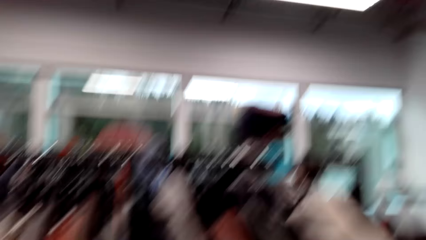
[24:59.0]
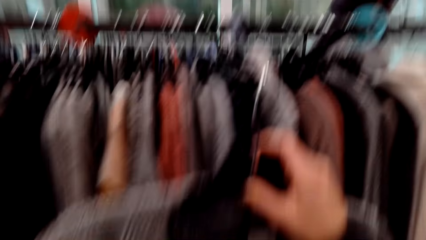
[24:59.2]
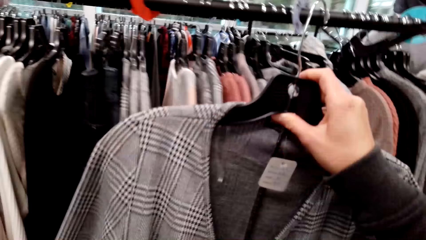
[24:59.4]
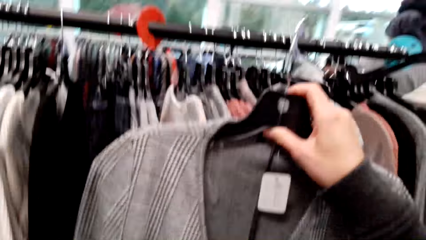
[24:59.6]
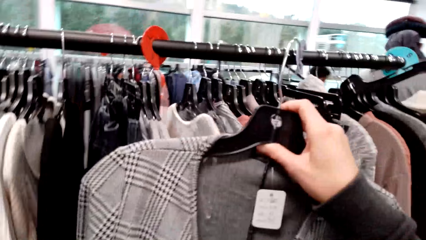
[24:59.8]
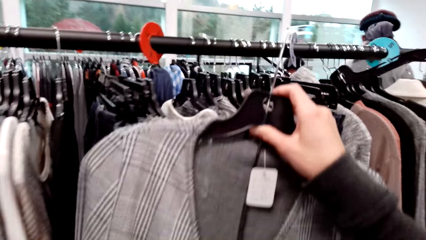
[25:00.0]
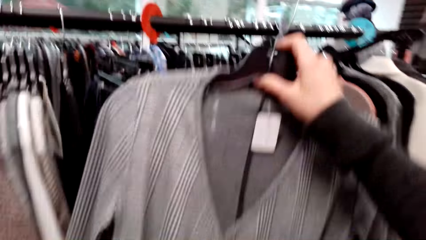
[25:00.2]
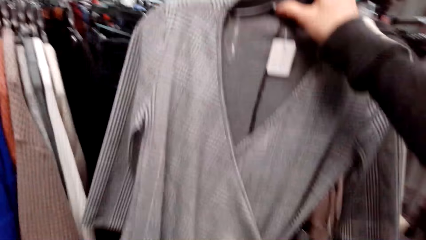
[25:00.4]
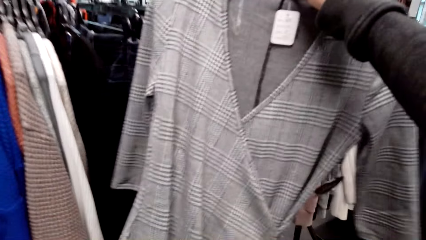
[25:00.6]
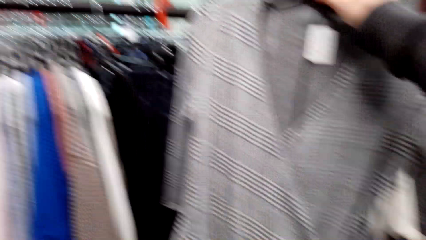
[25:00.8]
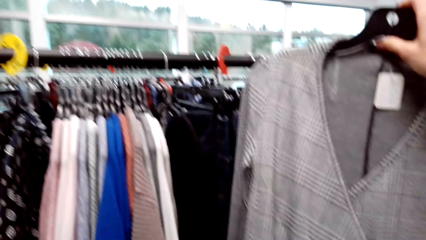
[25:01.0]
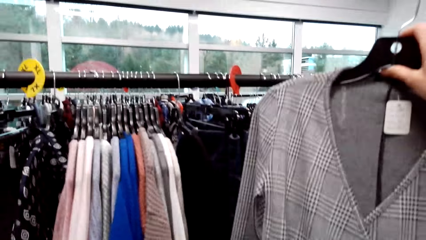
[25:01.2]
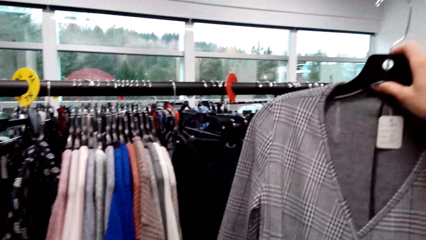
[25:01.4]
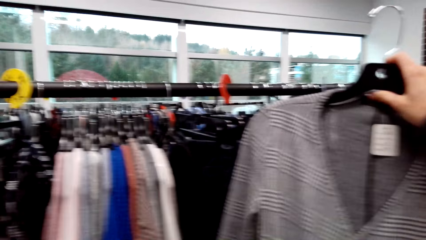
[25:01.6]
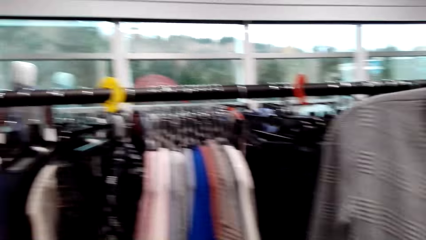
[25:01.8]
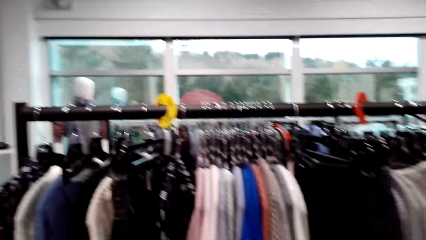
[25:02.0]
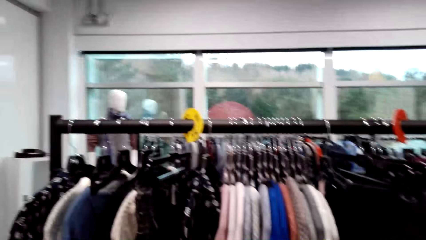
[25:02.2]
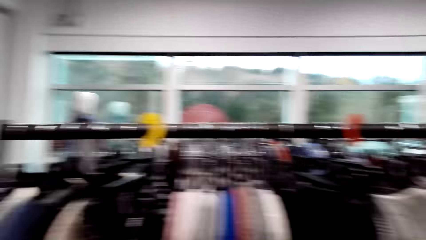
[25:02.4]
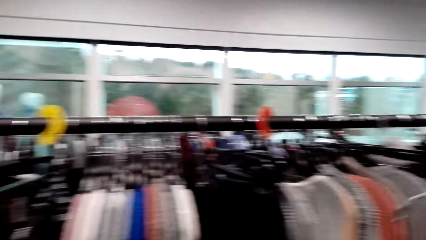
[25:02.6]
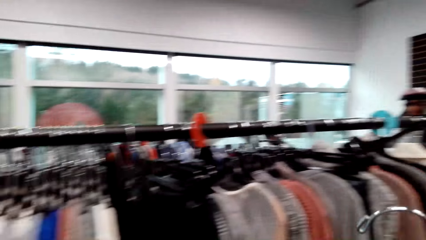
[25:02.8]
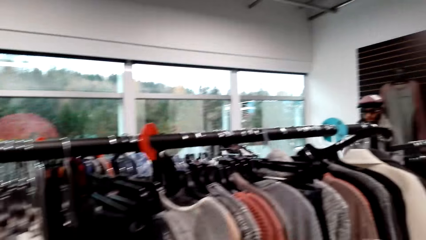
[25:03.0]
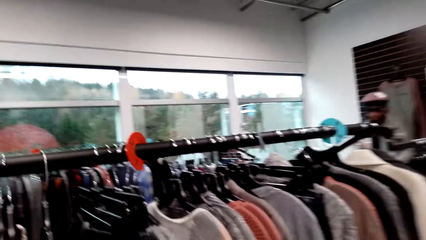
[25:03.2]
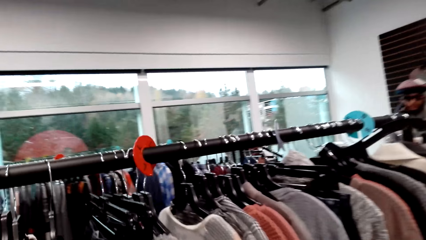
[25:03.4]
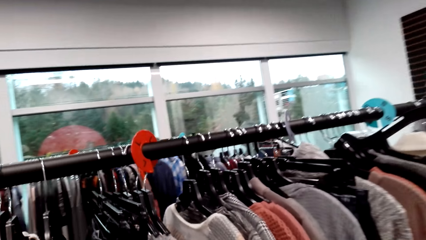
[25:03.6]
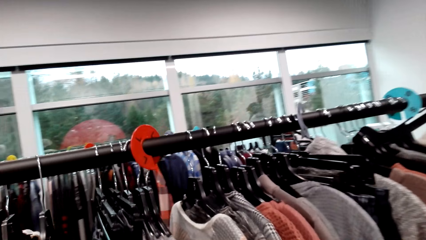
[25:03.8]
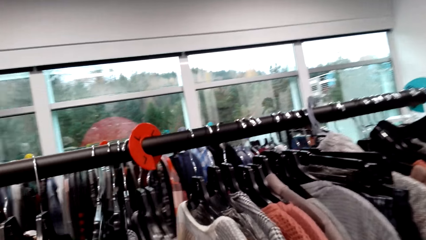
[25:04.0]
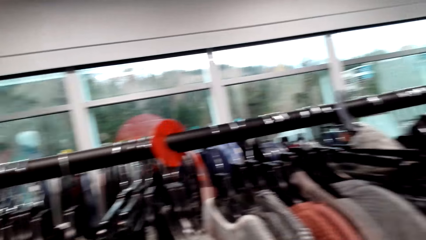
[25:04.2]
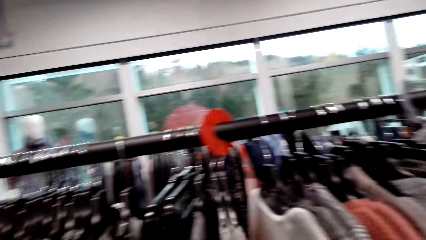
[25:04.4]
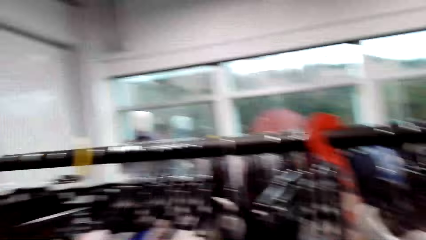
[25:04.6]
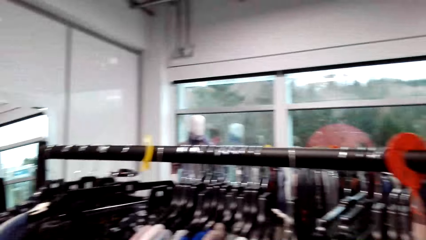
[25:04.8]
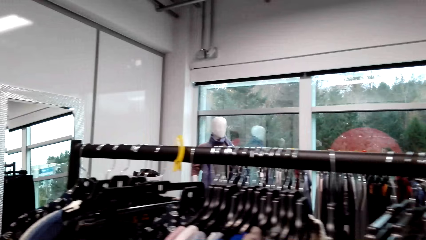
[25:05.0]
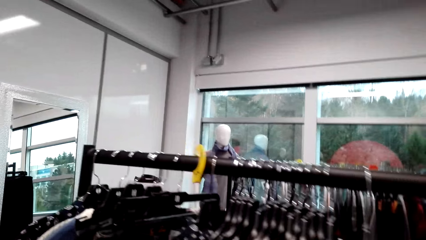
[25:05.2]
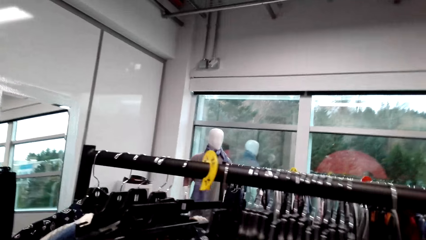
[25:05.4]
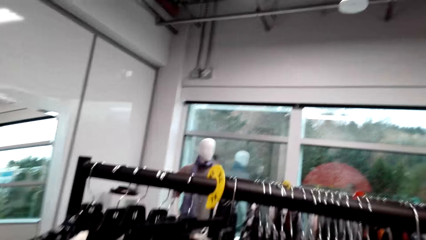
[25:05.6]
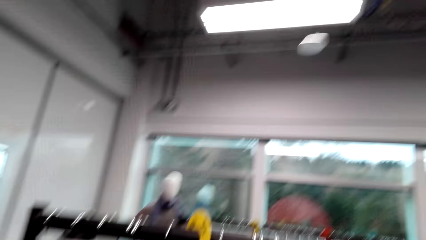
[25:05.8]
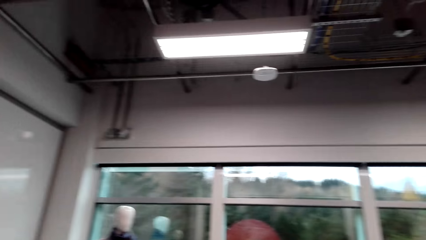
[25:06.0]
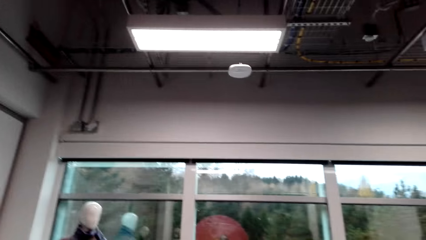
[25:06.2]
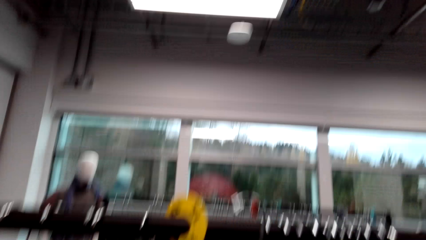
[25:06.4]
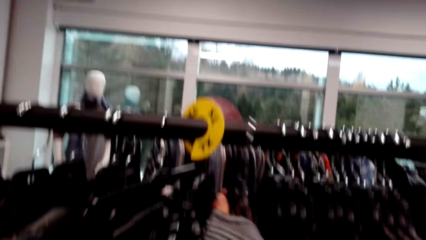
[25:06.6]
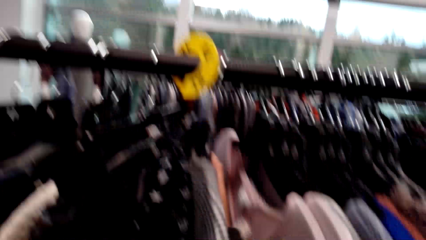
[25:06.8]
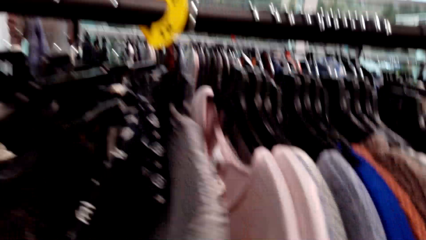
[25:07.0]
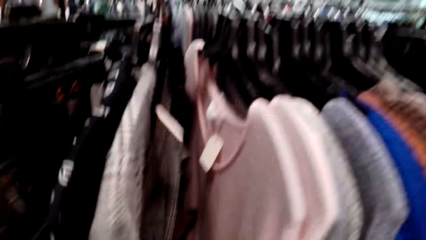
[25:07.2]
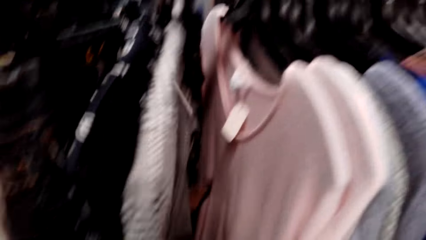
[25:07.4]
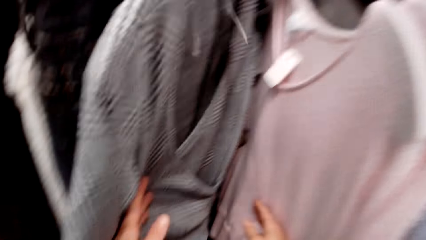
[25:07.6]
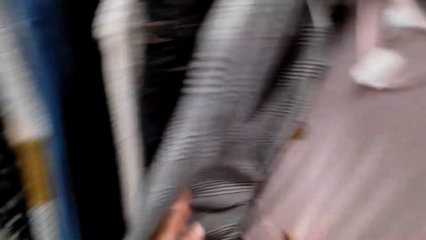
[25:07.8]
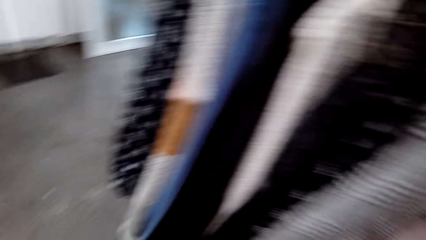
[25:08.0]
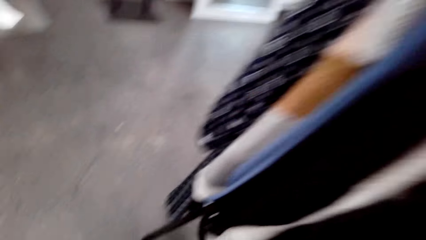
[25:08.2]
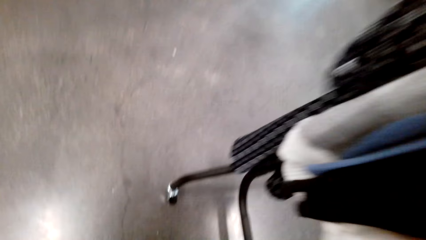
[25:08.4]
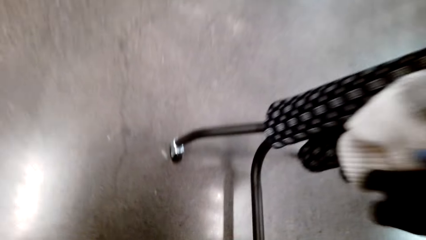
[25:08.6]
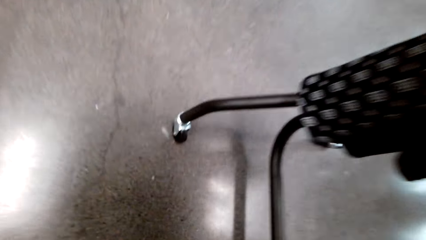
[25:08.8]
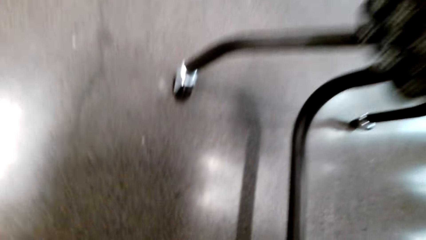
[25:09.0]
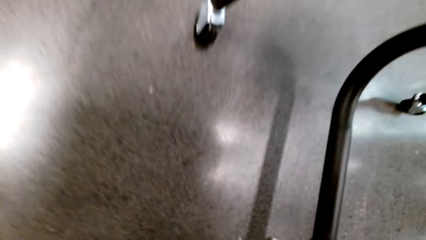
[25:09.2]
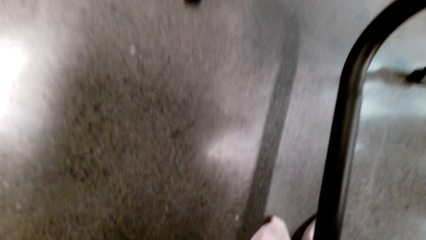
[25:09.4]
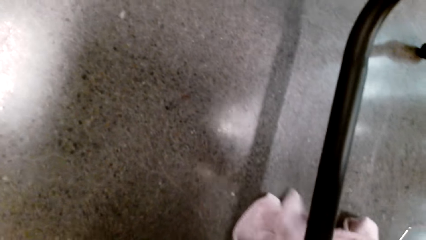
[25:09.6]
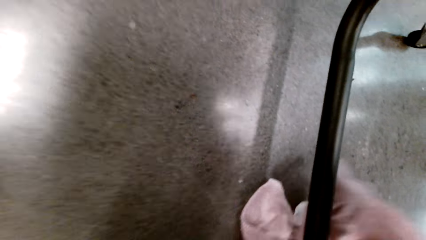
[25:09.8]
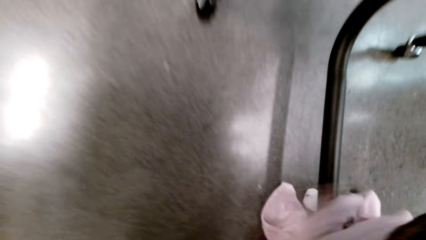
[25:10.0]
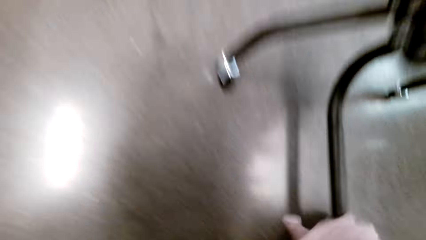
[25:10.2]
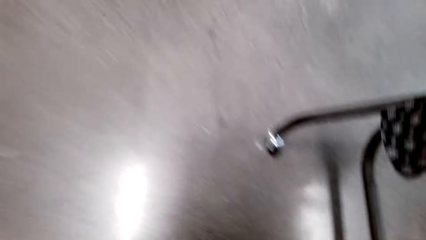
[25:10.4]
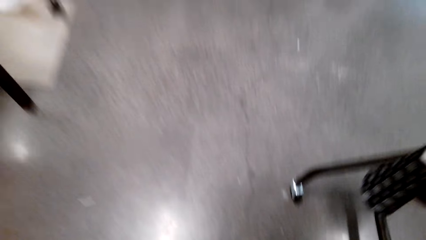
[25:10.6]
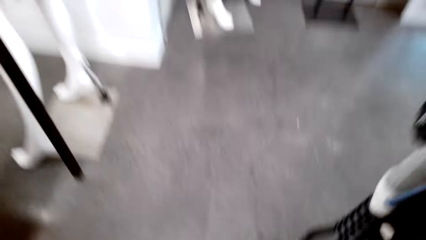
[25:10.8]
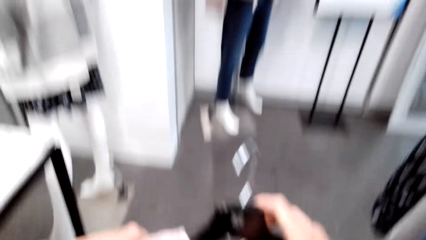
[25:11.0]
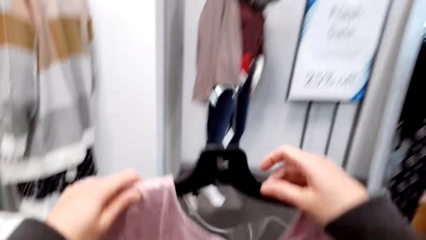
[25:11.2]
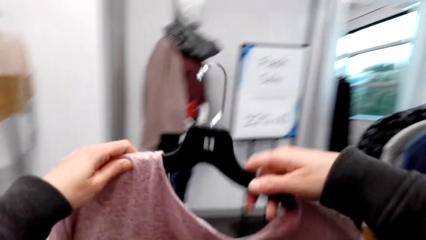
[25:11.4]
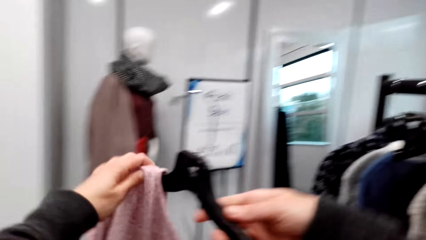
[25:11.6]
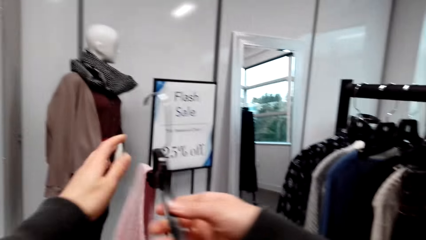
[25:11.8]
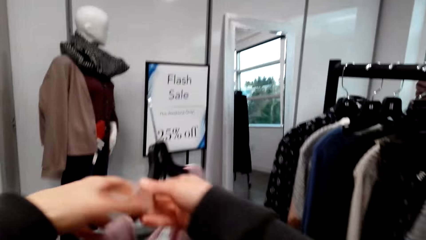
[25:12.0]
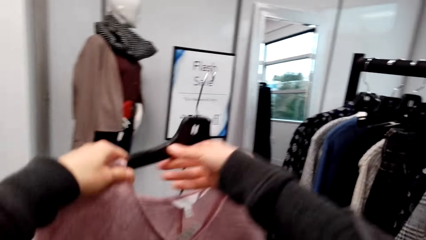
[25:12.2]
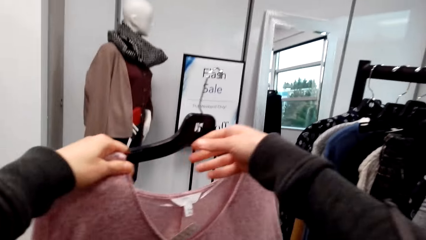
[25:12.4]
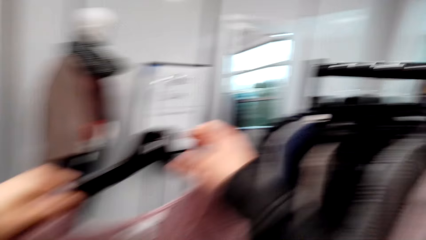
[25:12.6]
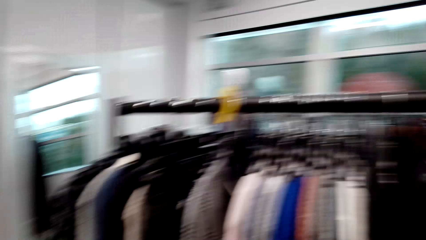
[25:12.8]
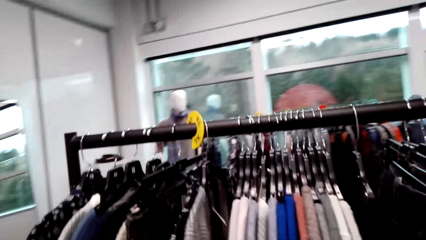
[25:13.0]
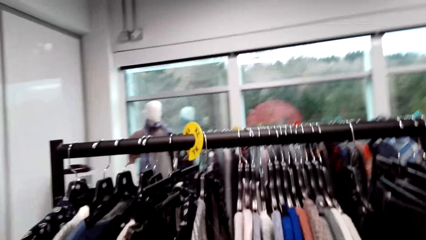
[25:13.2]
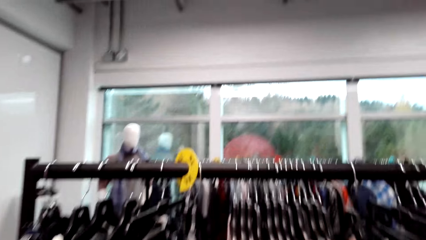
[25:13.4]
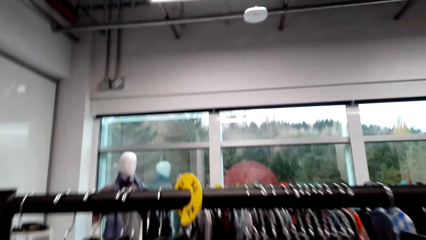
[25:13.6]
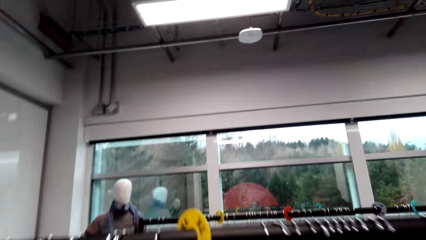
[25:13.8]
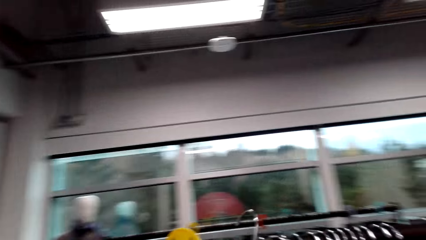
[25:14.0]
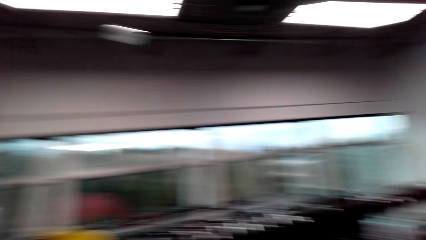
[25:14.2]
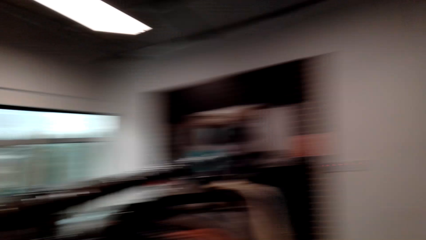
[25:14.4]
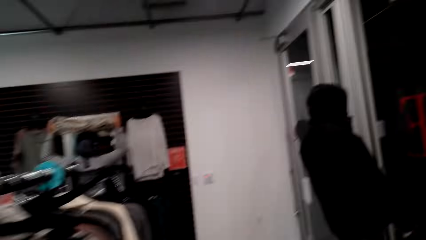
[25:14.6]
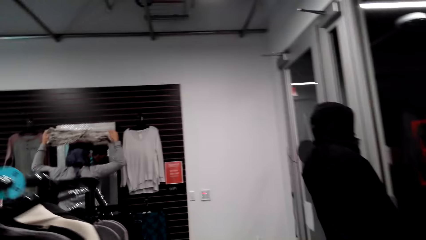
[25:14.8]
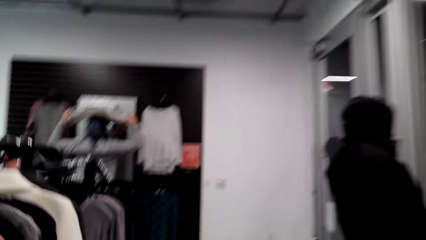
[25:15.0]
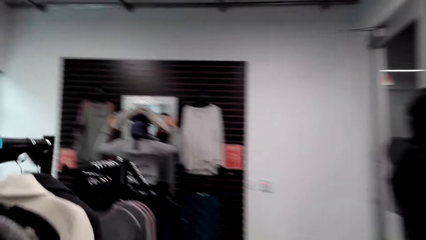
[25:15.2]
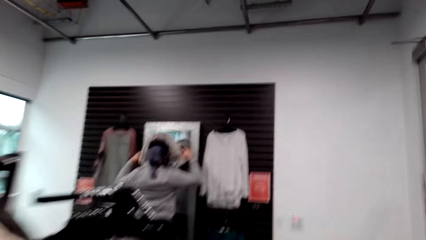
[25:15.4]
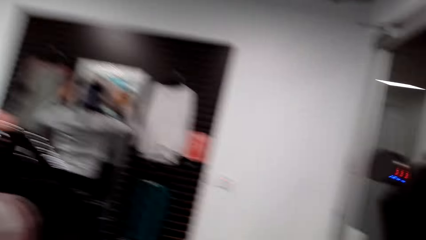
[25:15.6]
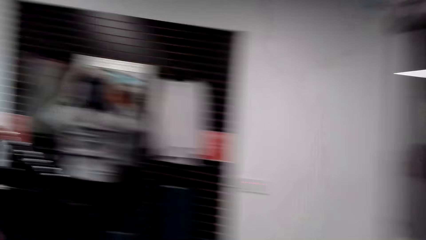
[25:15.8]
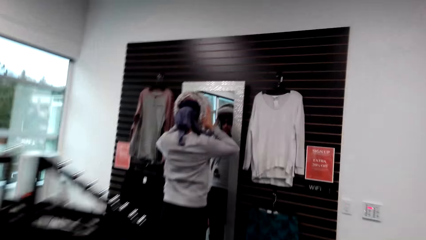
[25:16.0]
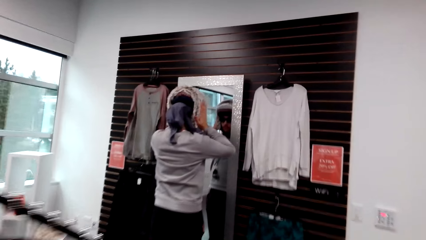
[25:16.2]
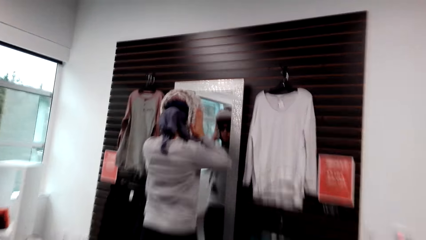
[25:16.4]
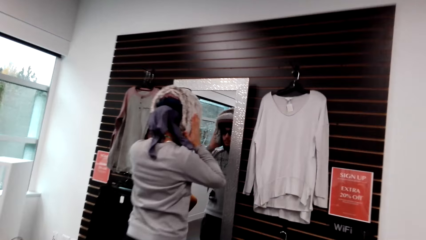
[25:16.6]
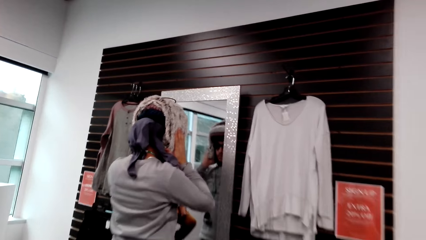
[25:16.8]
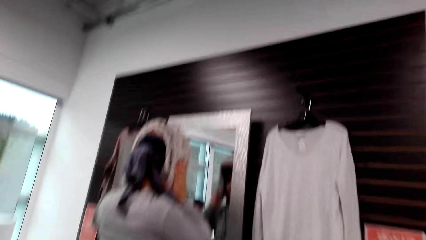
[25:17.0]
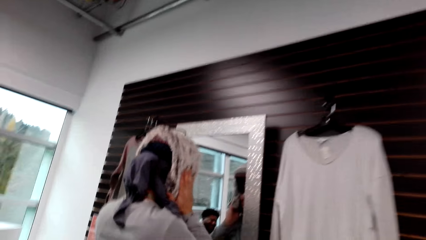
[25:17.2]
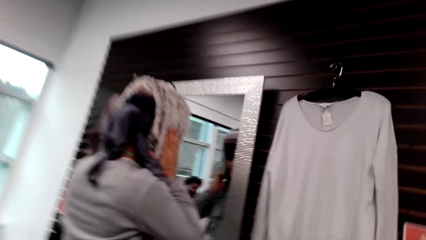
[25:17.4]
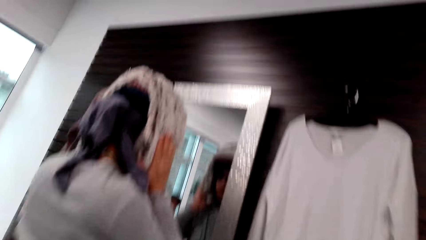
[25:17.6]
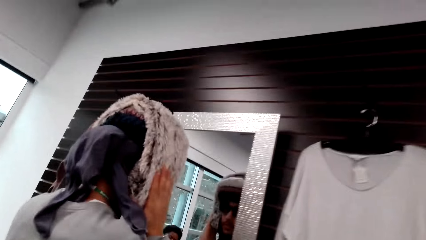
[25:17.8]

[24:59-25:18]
The camera wearer holds up a cloth to look at it. They look around. They pick up a cloth from the floor. They look at the cloth. They look around. They walk around.
